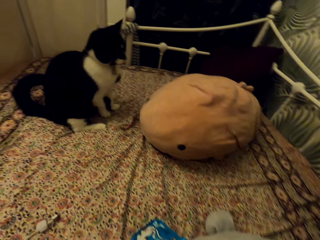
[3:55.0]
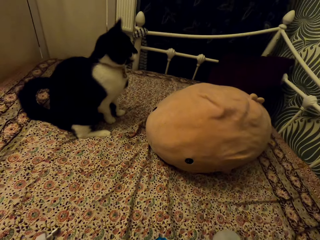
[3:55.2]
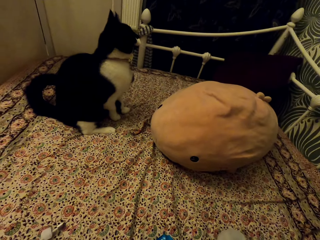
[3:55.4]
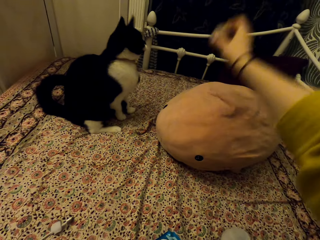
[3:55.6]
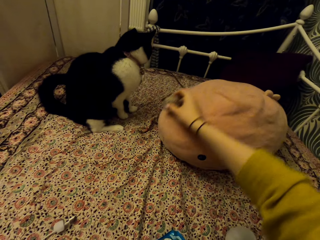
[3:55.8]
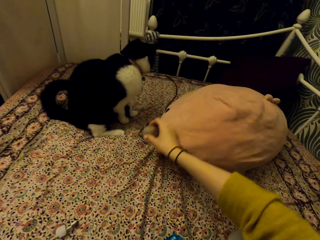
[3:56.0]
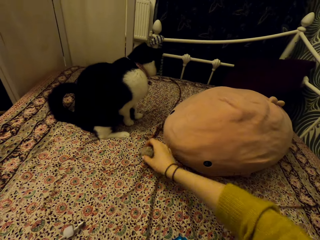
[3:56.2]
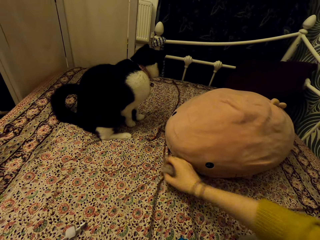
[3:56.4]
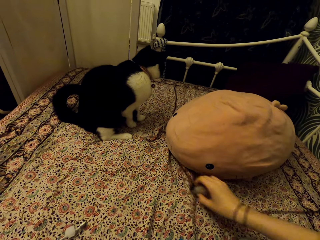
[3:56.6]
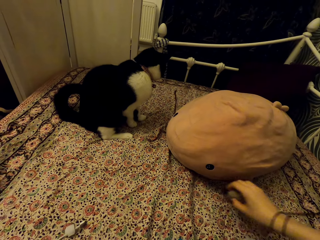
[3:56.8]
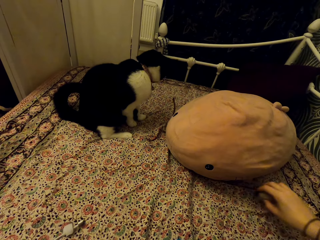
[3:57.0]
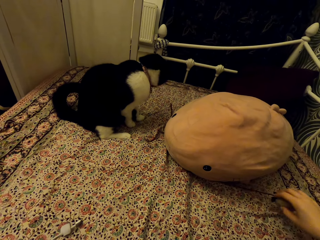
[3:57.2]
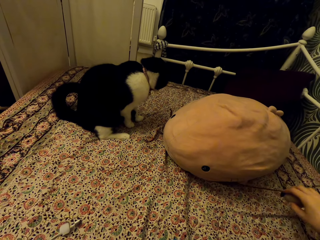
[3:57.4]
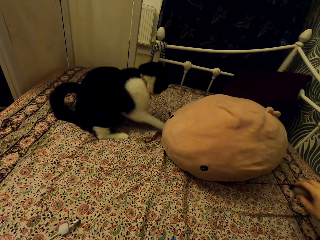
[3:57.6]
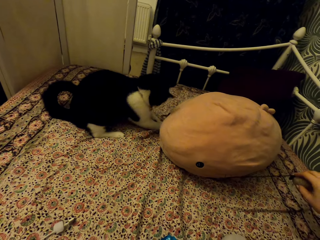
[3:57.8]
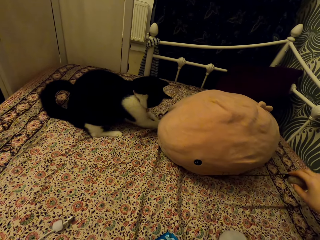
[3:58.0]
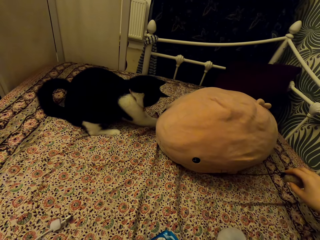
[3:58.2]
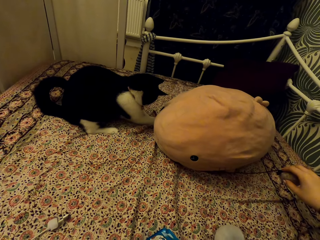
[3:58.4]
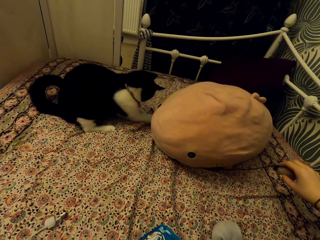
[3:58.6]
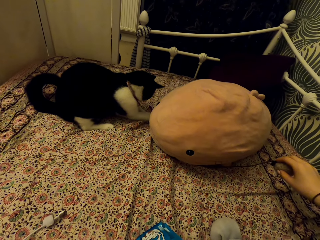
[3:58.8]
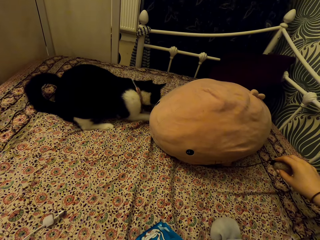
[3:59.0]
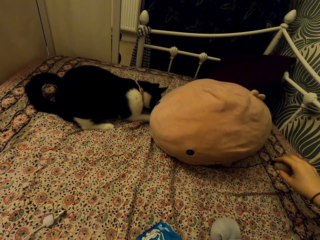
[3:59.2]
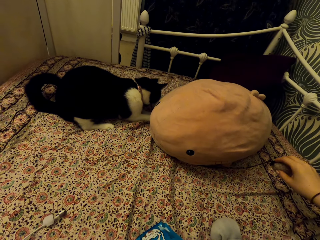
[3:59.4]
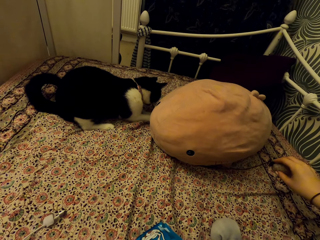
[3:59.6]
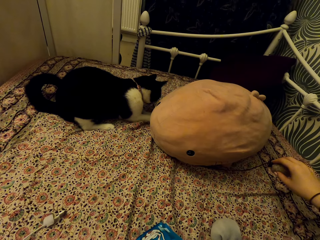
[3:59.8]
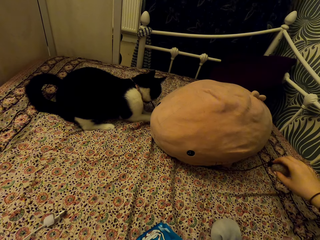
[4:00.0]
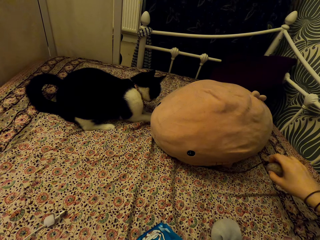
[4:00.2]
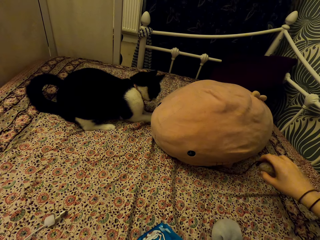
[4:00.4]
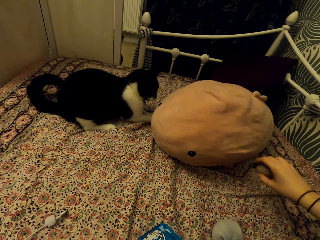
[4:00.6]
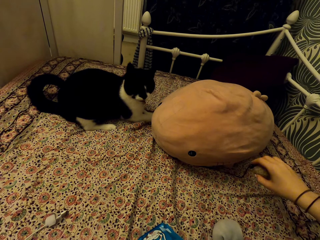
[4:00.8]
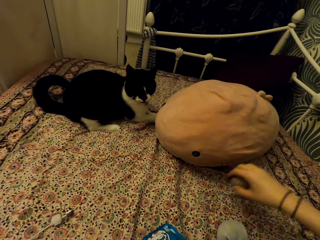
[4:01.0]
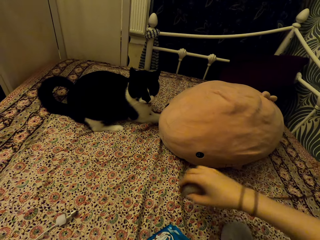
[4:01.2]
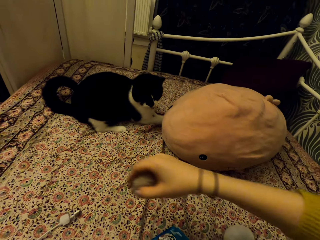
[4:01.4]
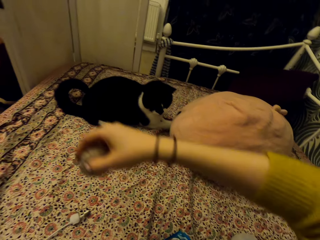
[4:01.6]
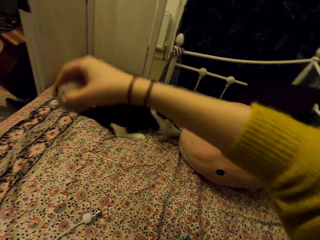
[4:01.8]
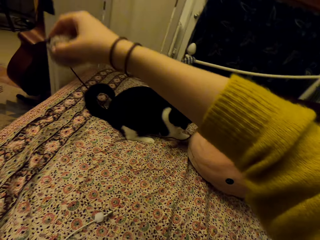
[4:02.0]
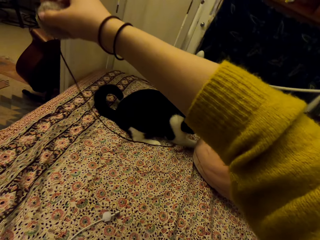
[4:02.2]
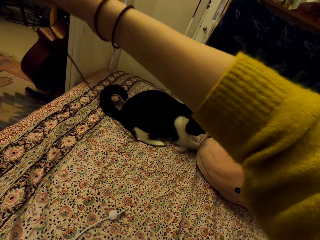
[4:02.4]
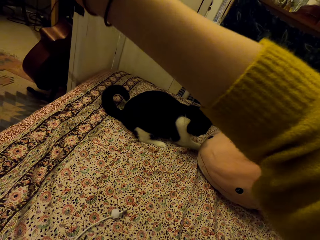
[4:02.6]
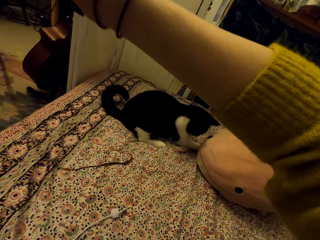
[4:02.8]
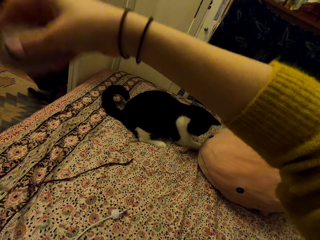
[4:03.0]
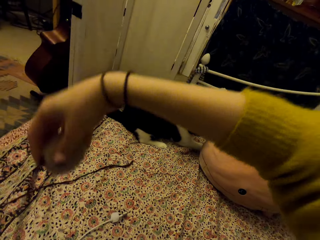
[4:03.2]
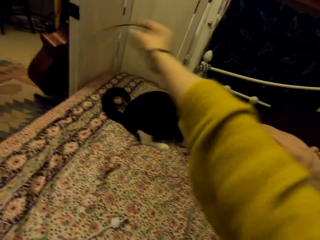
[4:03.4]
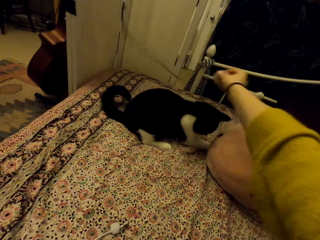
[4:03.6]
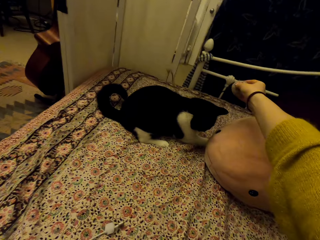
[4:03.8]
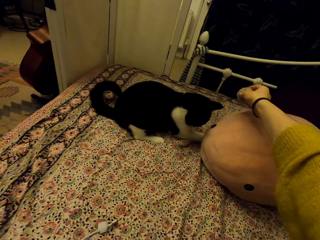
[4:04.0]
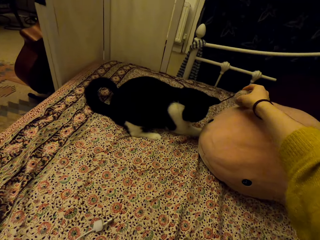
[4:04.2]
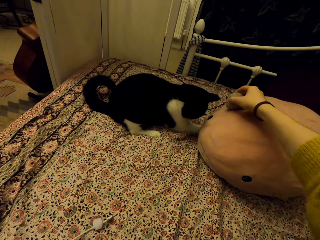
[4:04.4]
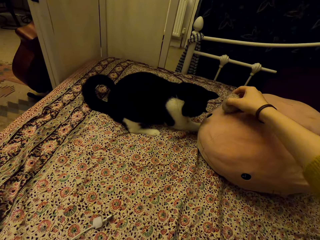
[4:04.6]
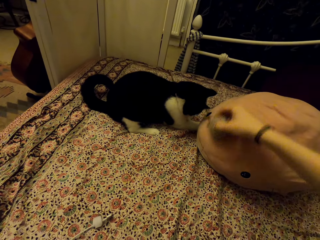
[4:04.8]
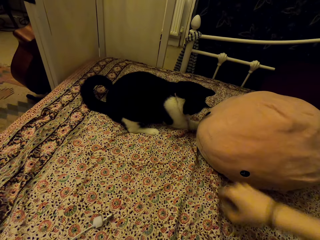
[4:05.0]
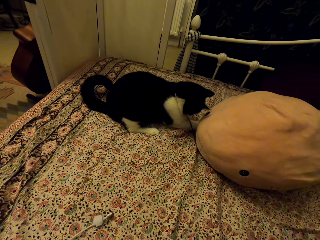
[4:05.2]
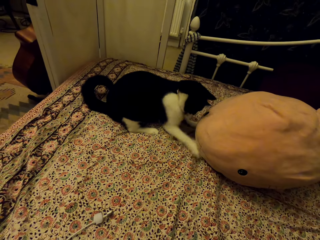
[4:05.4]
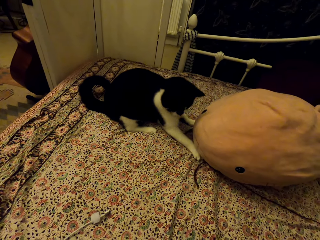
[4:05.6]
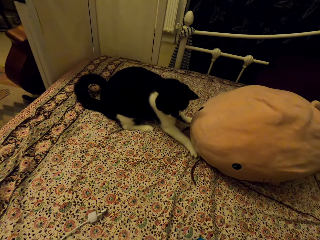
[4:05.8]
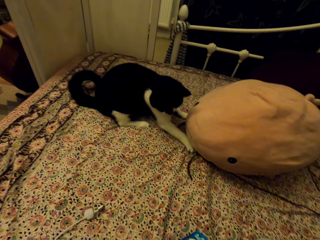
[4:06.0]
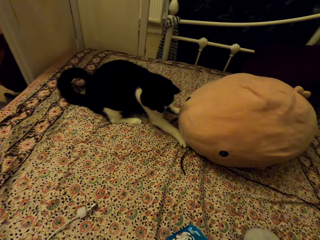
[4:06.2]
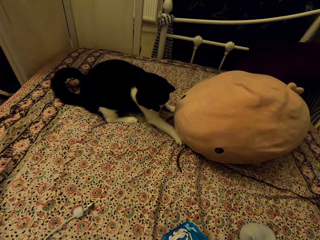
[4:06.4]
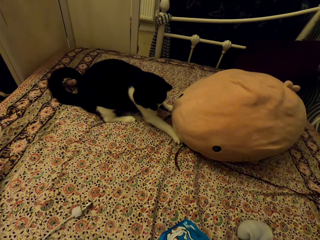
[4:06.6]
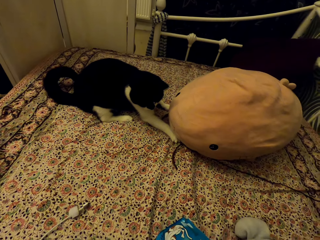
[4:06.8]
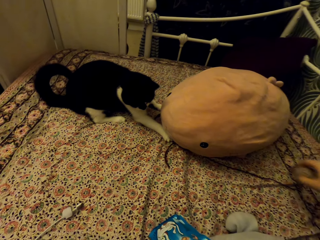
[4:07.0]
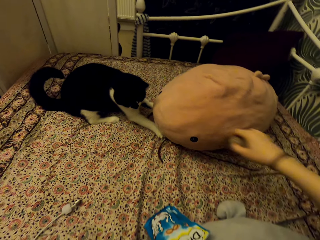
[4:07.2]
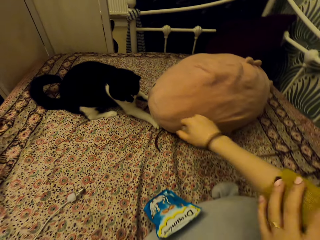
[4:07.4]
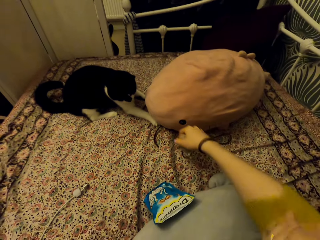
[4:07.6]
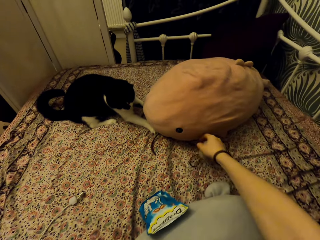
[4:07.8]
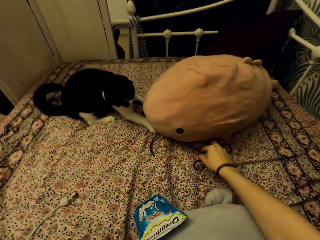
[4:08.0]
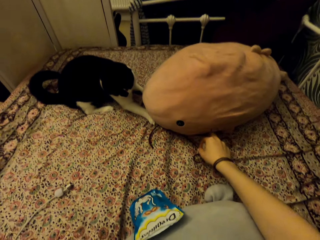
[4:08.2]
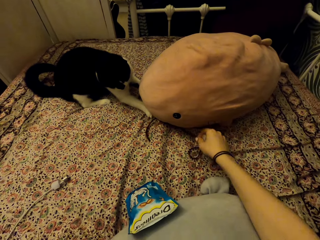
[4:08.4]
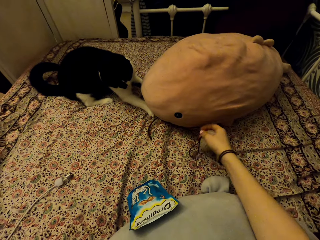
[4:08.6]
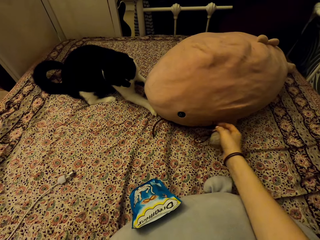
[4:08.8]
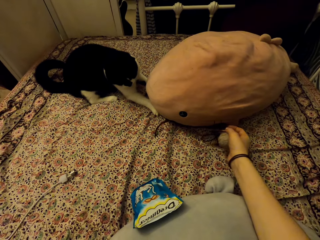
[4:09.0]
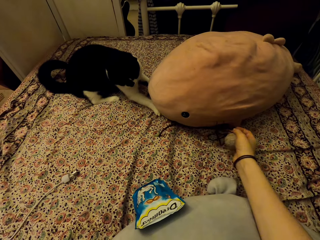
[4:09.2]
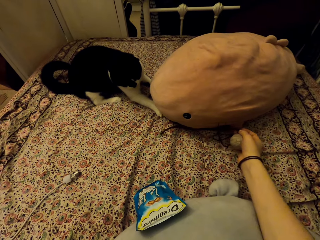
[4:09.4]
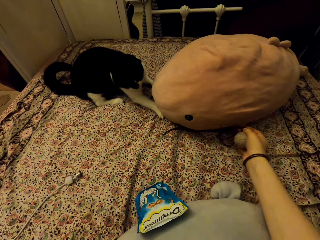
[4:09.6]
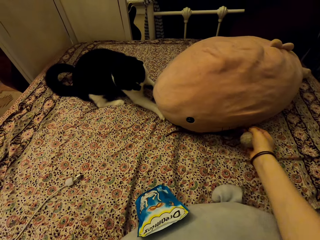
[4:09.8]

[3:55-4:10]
The camera wearer raises the cat toy. She places the cat toy on the carpet. She pulls the cat toy on the carpet. She raises the cat toy. She throws the cat toy on the cat. She pulls the cat toy on the cat. She pulls up her sleeve.

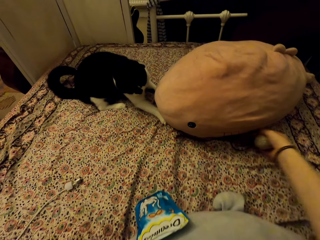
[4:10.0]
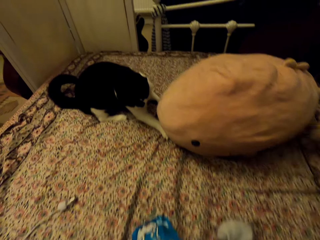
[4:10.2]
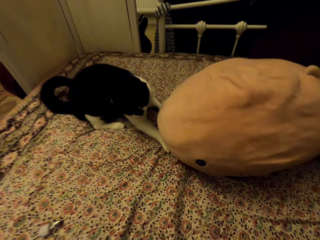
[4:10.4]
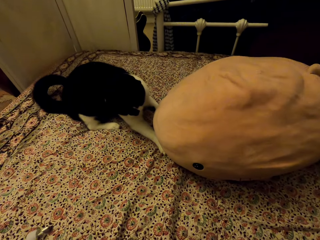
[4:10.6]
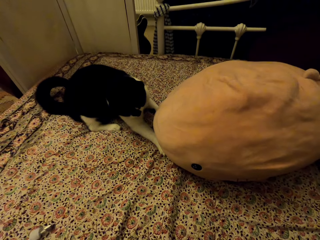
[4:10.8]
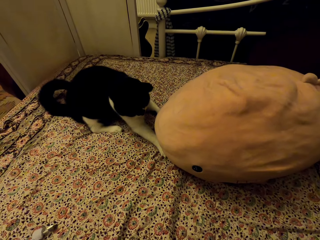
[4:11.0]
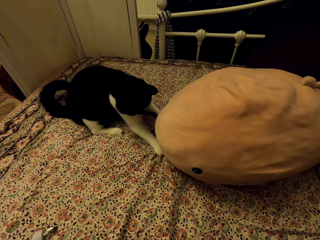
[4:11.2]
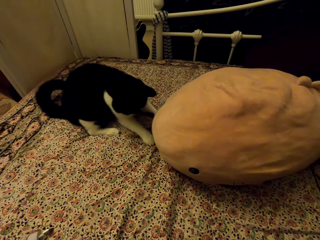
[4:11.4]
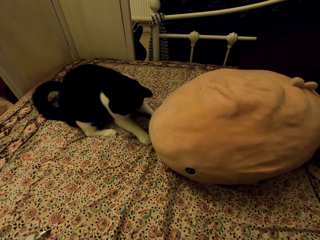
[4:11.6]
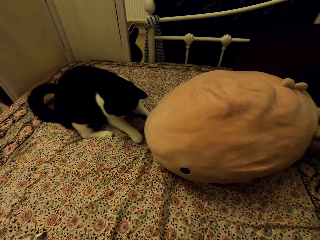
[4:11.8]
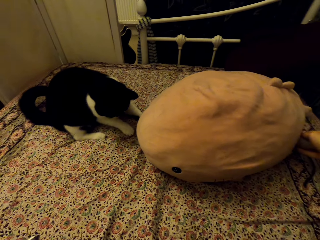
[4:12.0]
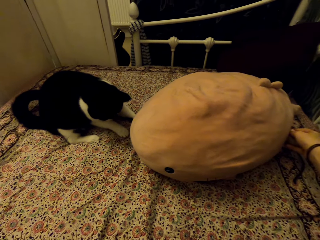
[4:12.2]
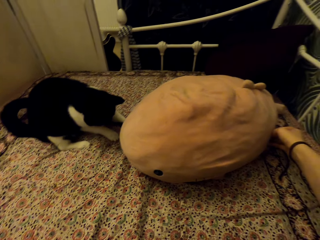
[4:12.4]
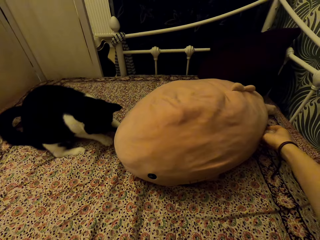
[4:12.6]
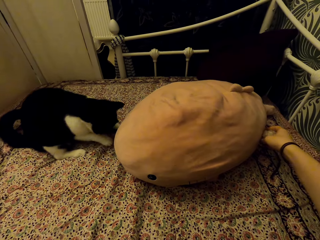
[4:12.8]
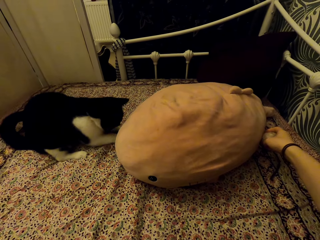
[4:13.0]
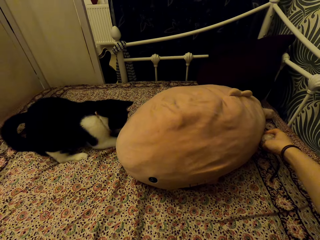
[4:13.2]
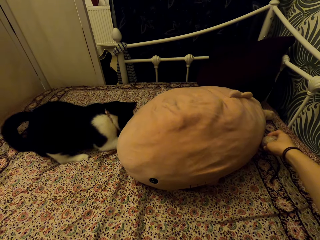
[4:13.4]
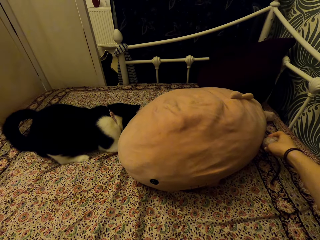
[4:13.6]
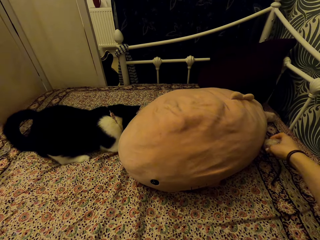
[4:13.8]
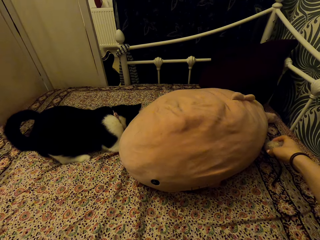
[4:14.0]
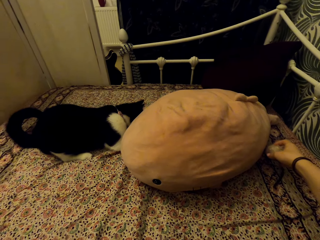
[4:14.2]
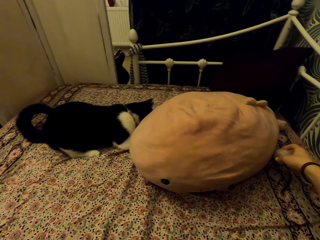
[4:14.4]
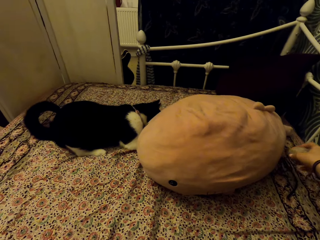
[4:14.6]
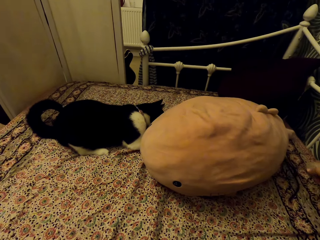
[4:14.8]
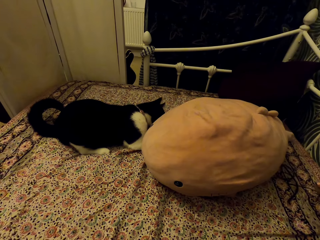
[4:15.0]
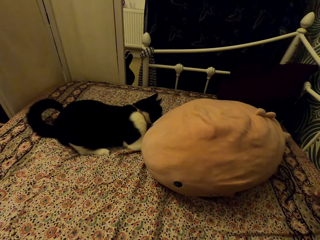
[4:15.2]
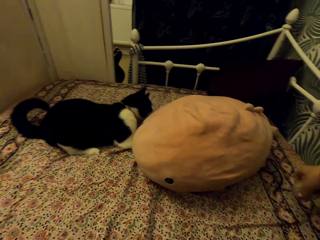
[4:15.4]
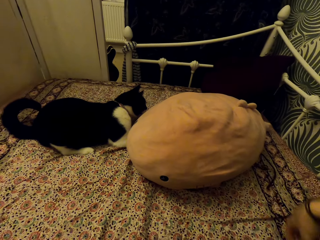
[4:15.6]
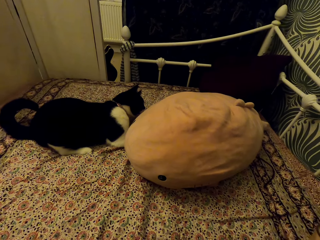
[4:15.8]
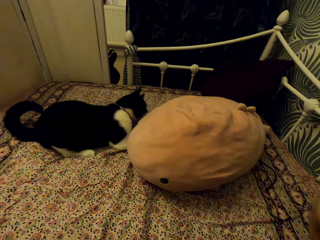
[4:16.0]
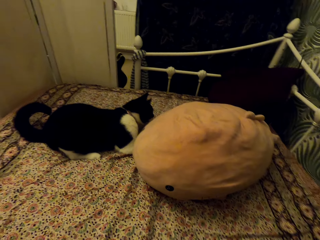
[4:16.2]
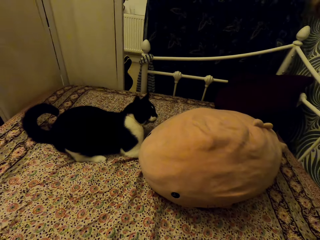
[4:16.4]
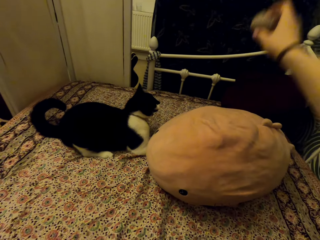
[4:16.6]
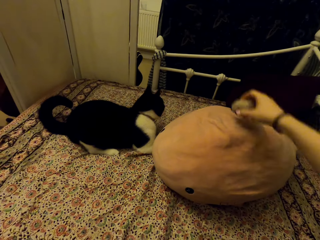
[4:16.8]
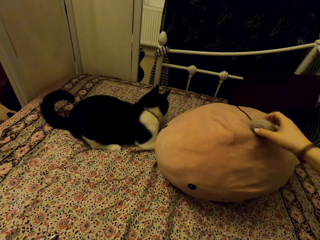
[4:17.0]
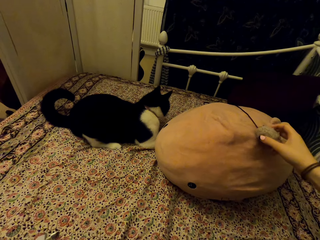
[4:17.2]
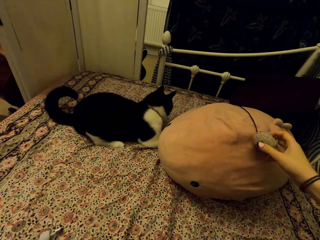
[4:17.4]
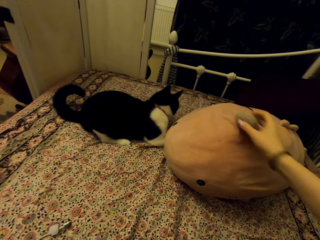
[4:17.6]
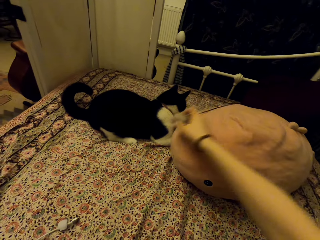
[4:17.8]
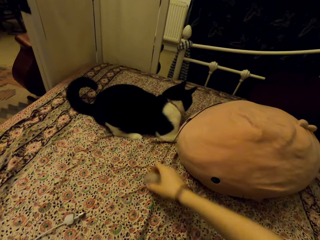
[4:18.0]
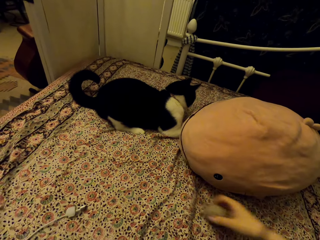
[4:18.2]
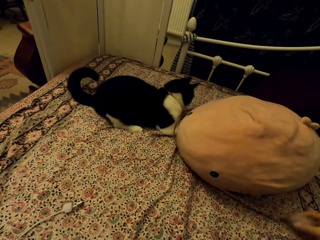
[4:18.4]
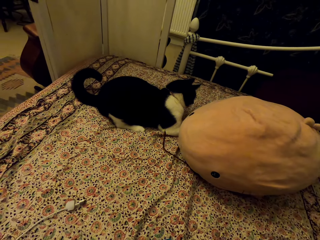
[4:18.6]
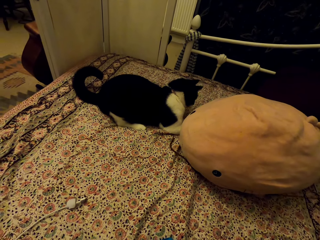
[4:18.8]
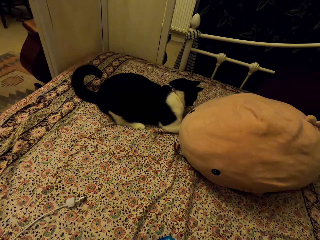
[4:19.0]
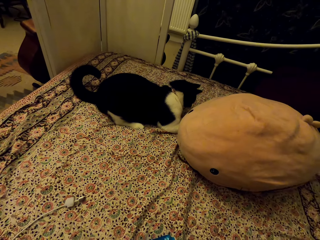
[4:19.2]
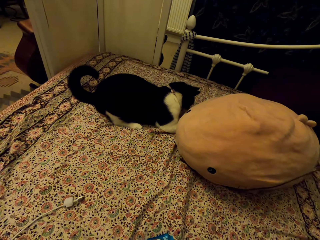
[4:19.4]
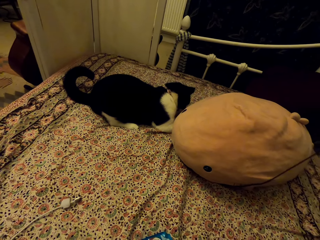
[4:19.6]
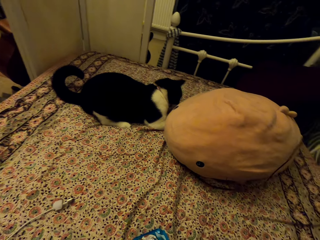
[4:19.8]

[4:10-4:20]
The camera wearer plays with the cat. They hide the cat toy from the cat. They place the cat toy on the fish stuffed teddy bear. They pull the cat toy on the fish stuffed teddy bear.
